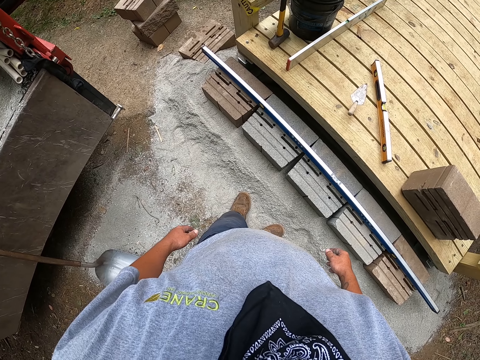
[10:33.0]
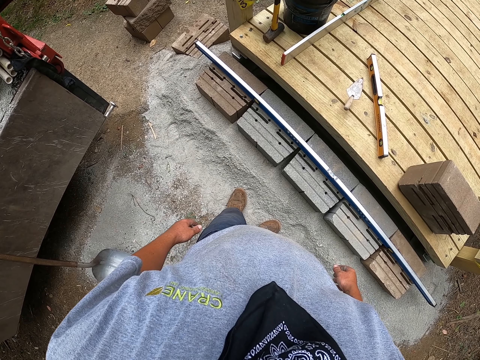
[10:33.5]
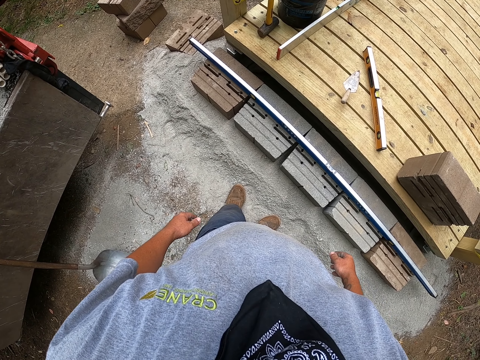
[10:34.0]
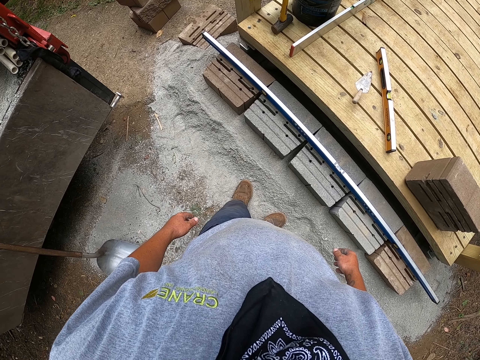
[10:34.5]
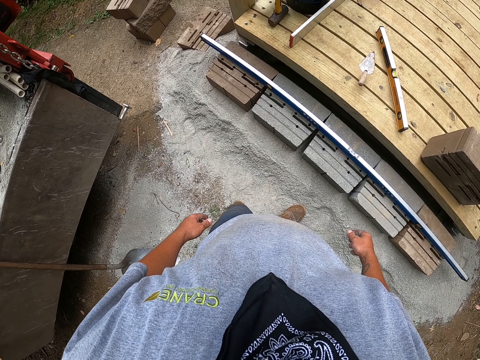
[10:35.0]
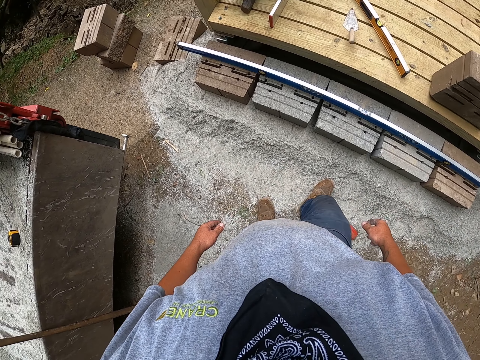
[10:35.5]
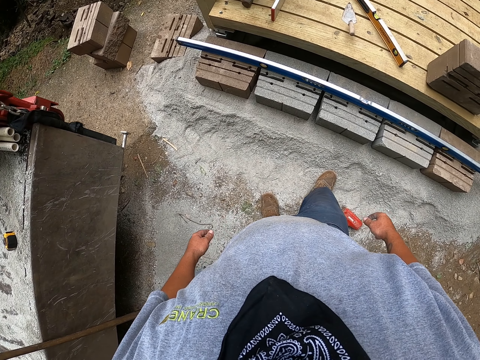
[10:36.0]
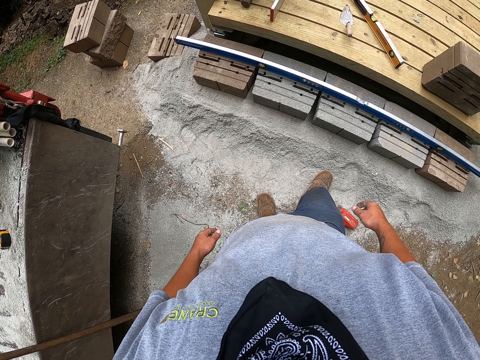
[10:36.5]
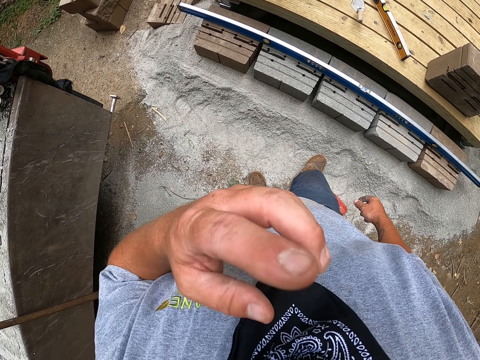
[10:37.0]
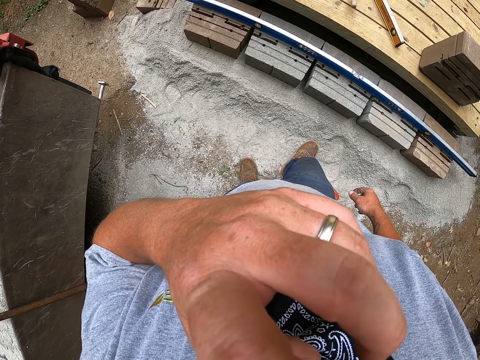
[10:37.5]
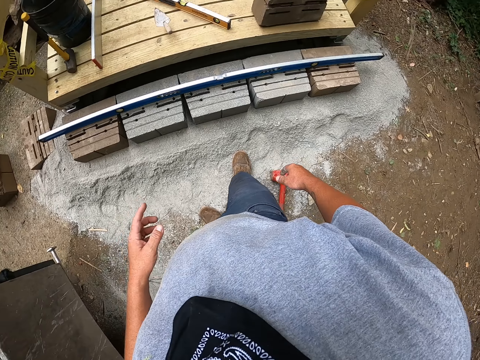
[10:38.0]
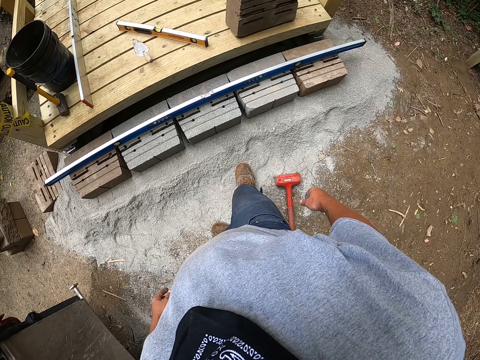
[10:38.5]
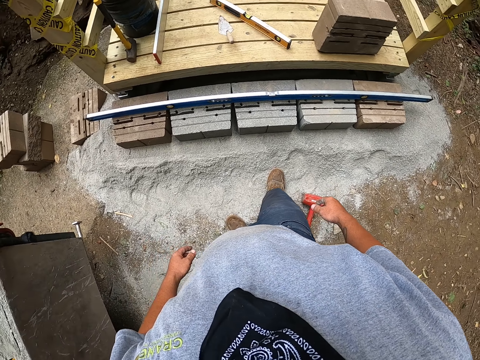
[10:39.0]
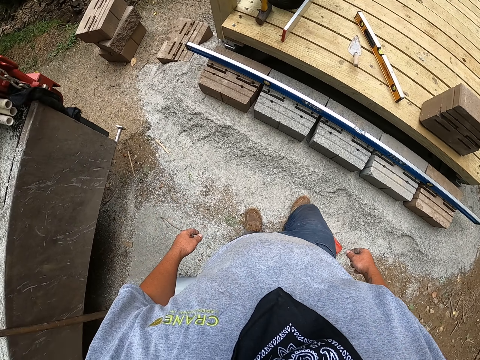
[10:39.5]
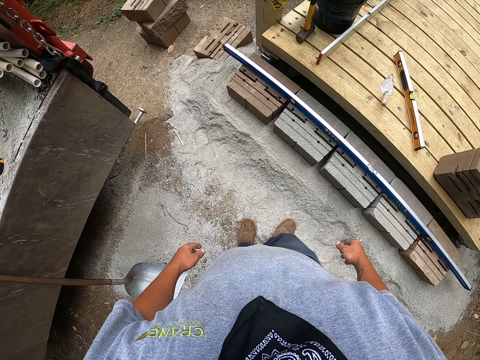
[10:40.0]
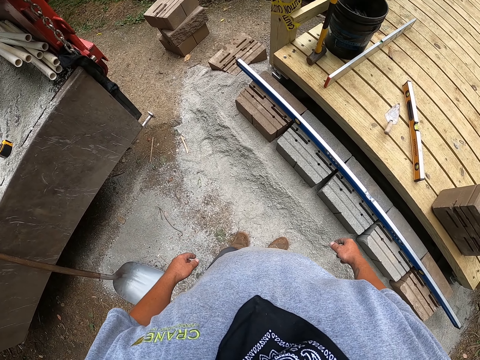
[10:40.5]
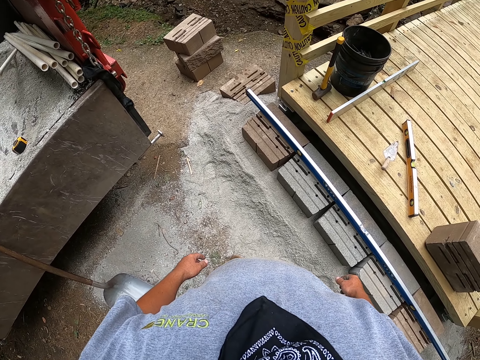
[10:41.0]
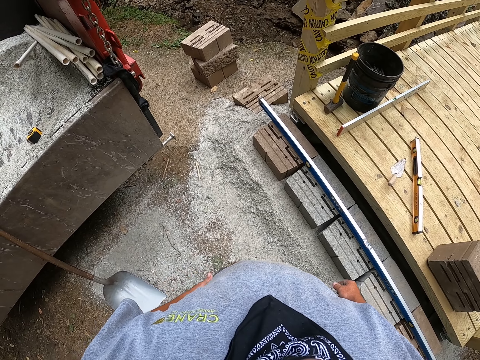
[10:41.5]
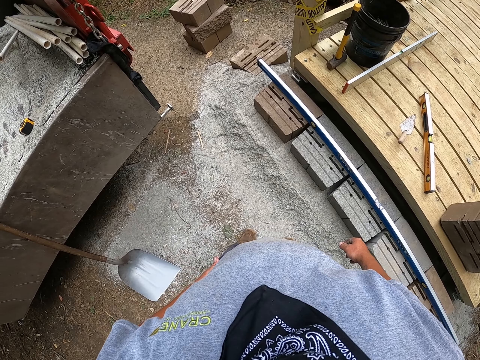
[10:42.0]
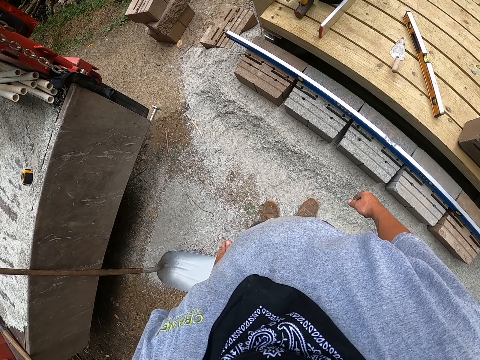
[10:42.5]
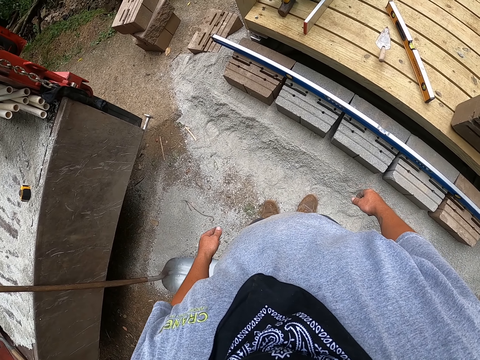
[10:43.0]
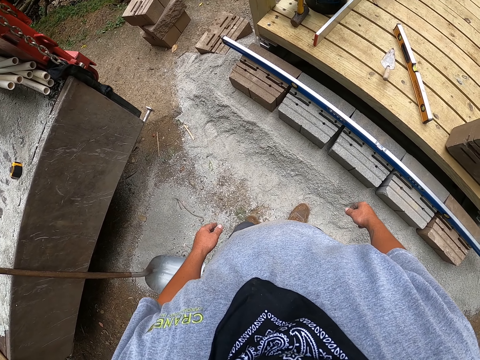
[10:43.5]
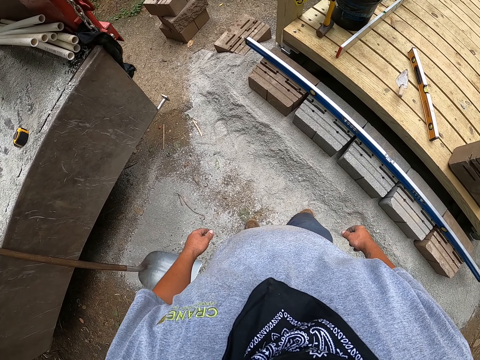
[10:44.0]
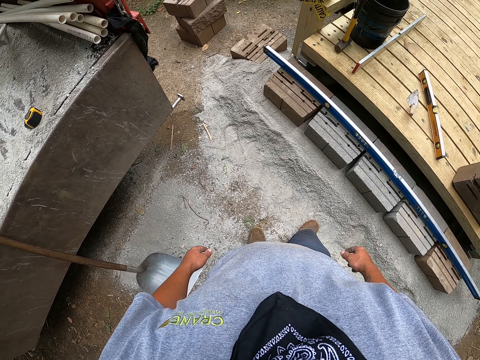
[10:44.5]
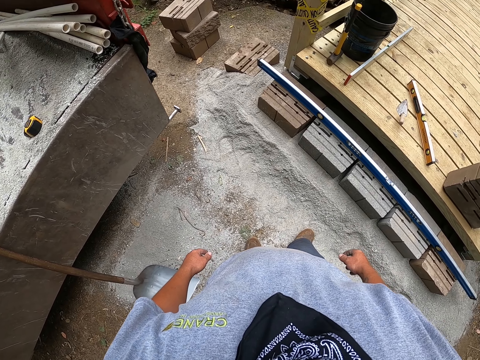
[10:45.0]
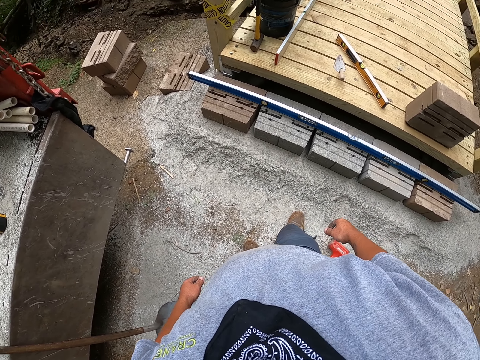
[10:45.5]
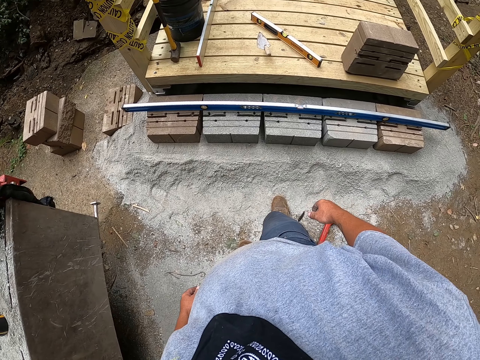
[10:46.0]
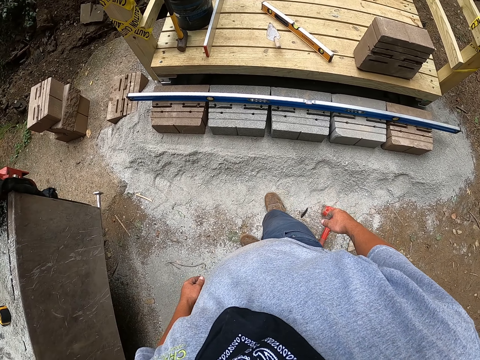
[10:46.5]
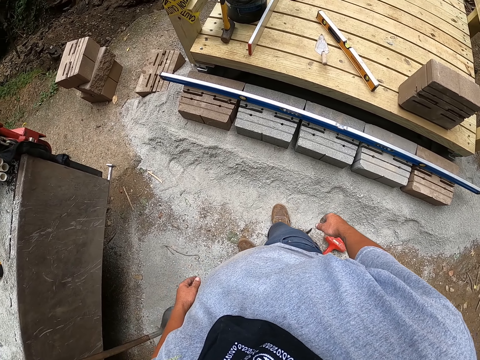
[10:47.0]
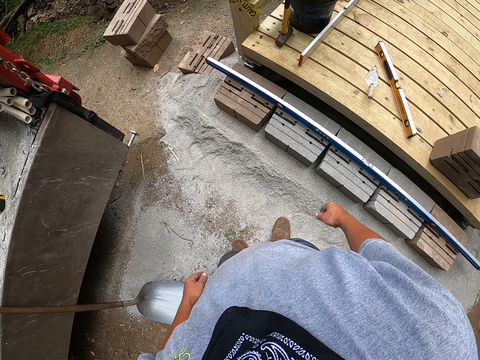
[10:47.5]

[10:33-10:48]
The camera wearer touches his face. He lowers his hand. He turns around the building.

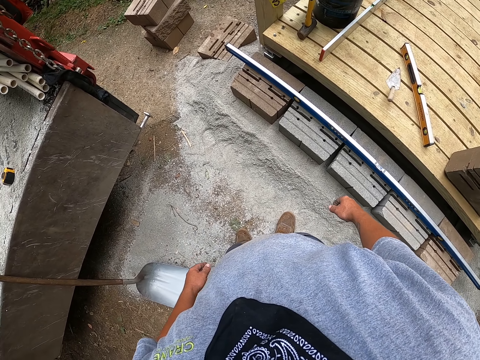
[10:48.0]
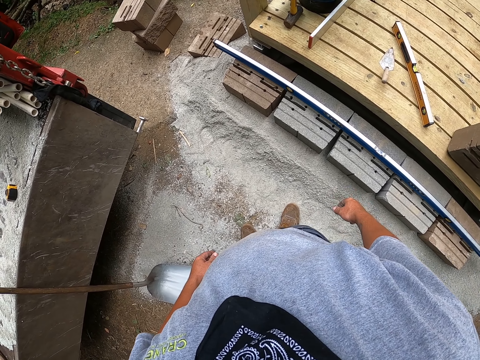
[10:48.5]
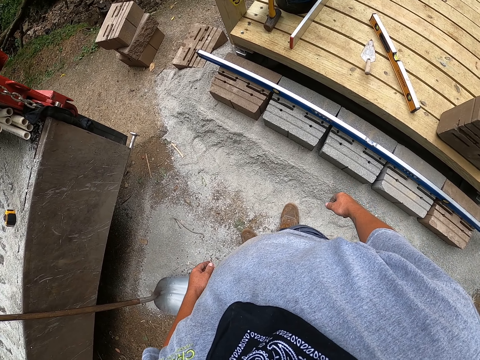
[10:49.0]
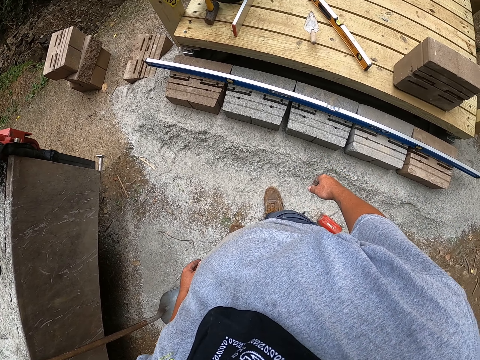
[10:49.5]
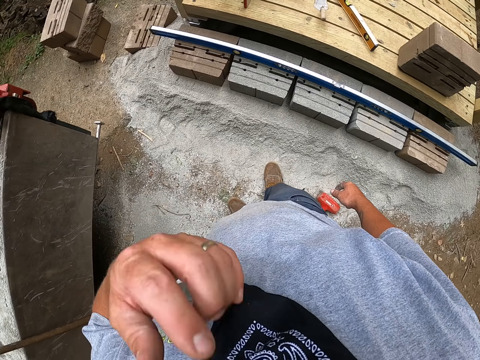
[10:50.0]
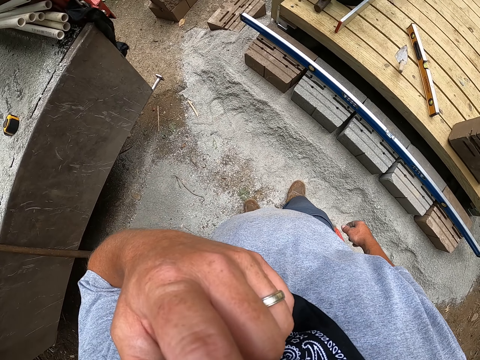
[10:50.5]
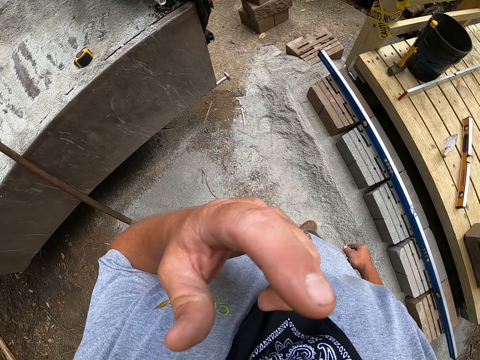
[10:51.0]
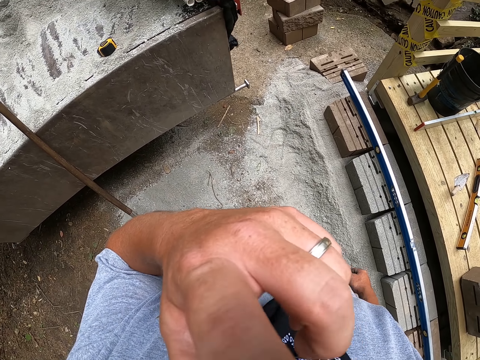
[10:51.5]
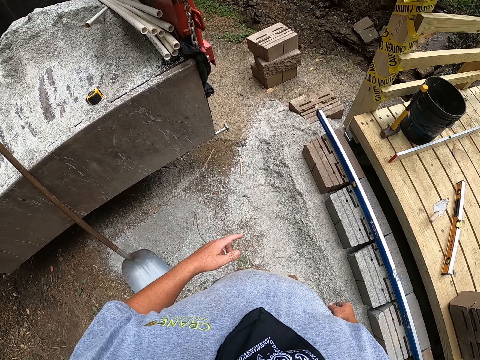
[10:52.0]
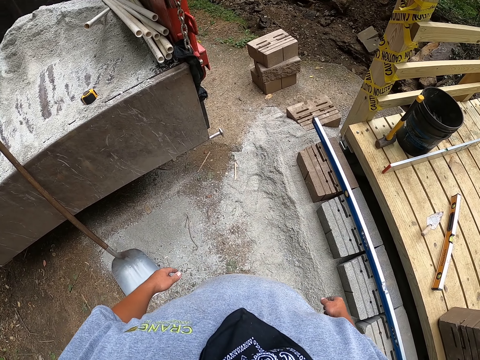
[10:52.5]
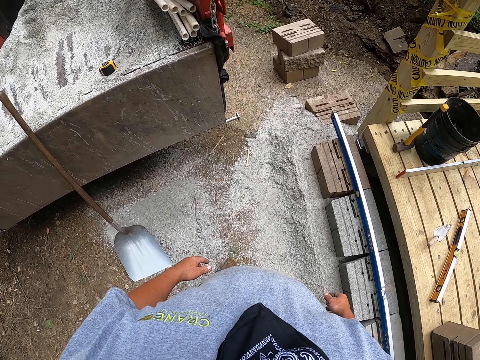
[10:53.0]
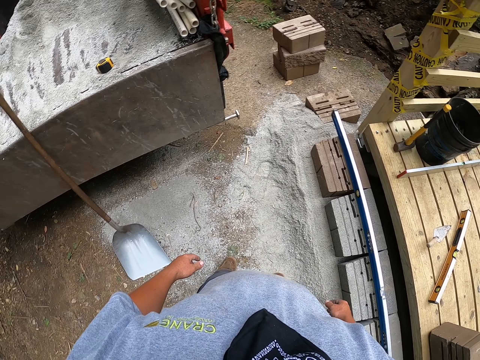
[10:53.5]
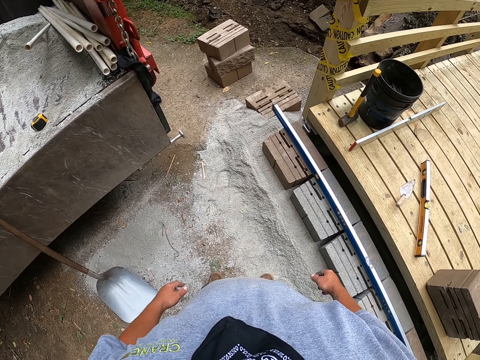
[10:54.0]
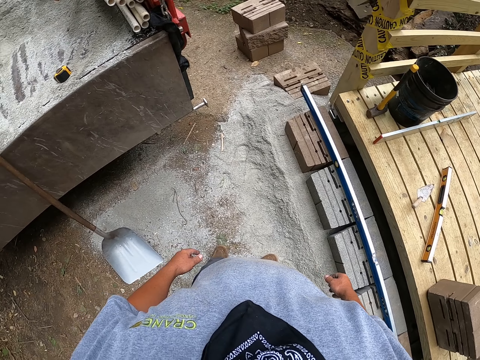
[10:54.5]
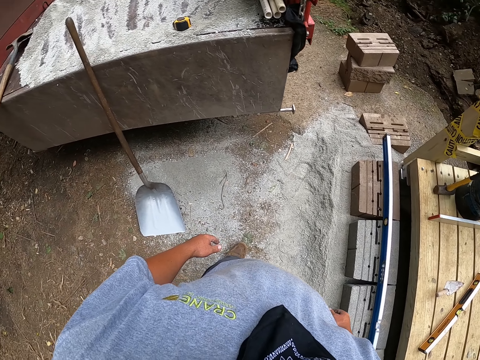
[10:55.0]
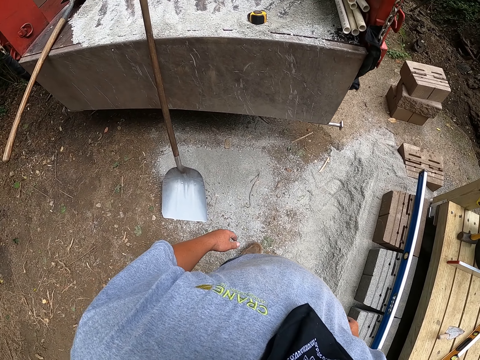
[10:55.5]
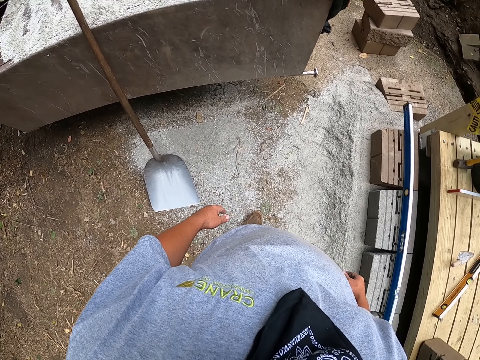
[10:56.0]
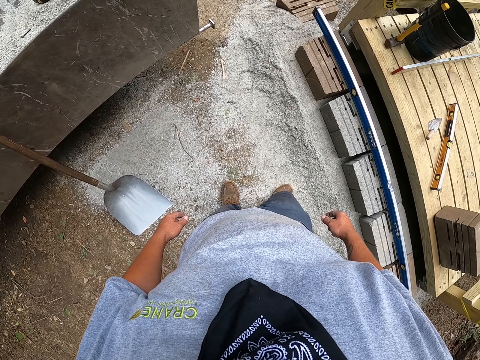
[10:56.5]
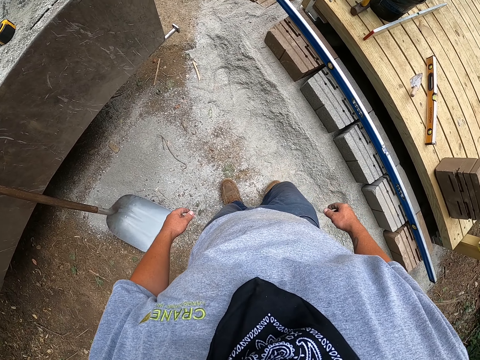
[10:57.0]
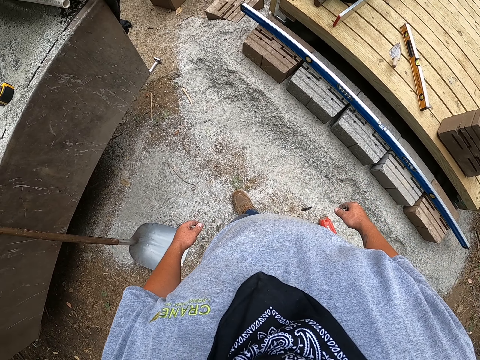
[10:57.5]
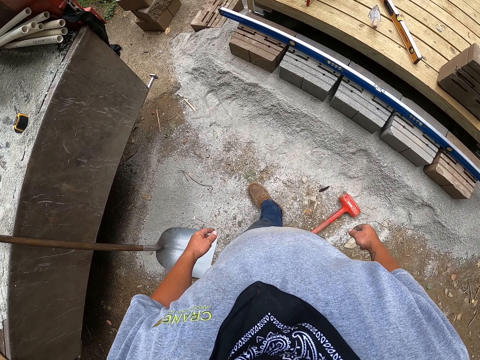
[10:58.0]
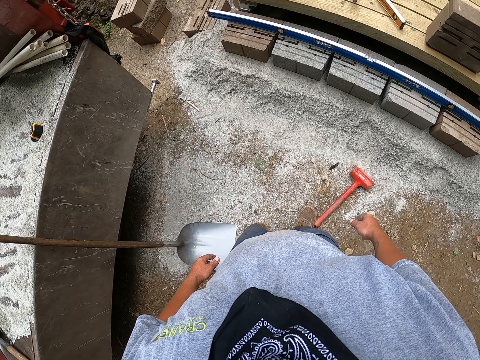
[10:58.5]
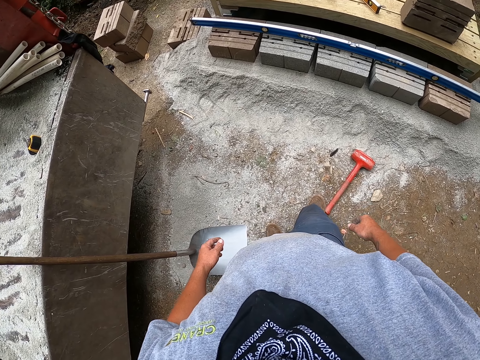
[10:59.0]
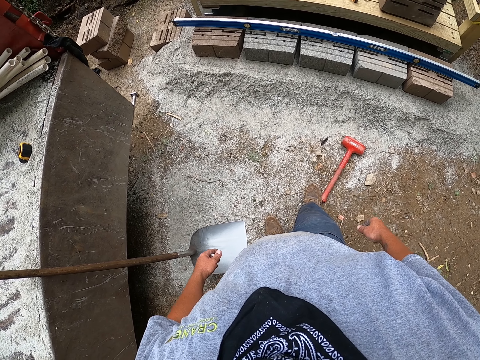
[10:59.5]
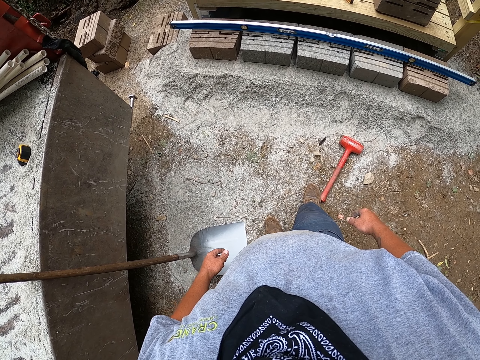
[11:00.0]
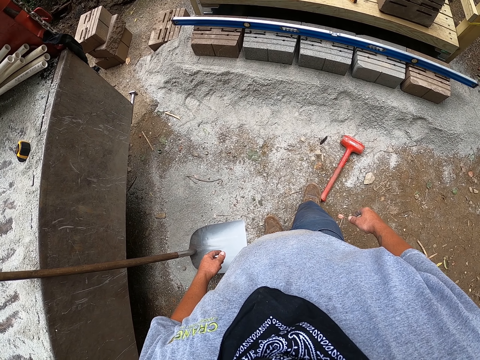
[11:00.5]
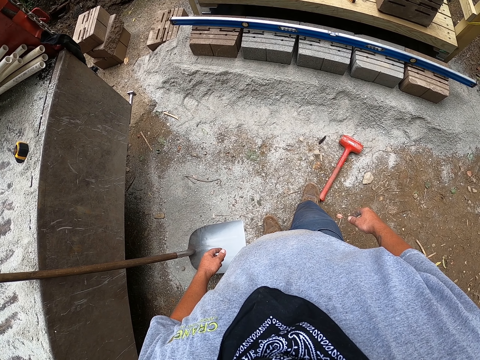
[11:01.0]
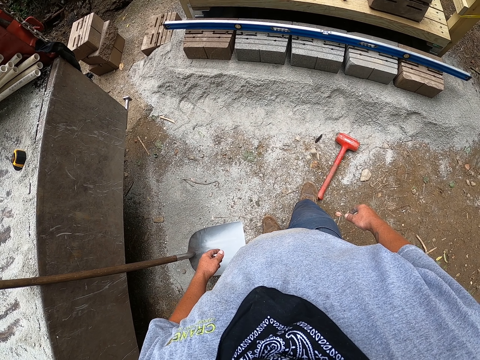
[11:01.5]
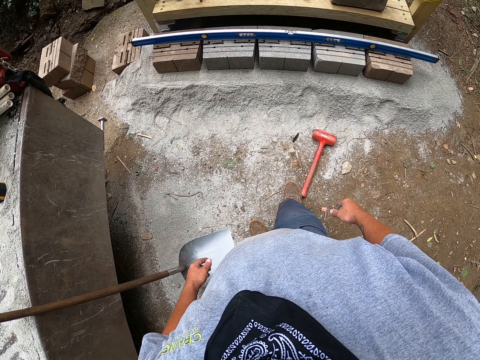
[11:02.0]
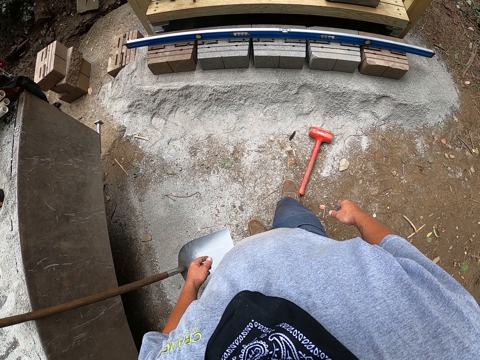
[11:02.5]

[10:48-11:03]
The camera wearer touches his face. He turns around the building. He lowers his hand.
